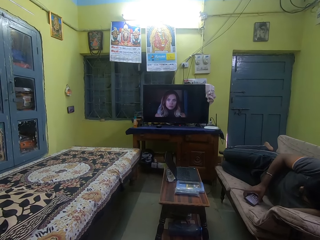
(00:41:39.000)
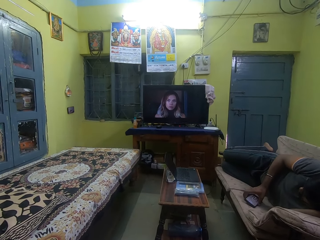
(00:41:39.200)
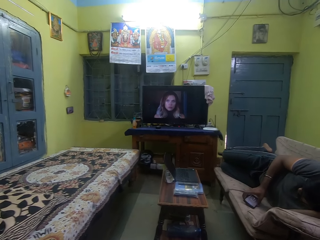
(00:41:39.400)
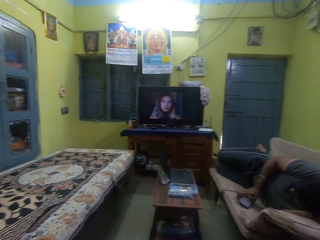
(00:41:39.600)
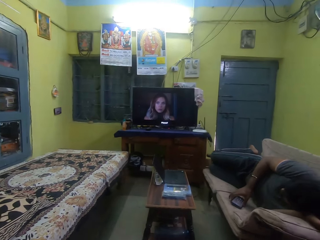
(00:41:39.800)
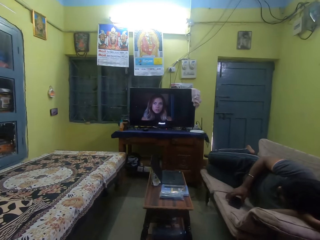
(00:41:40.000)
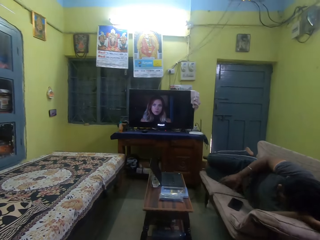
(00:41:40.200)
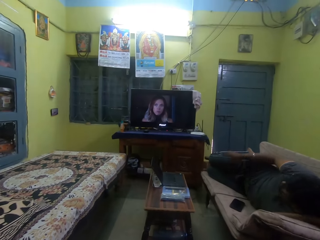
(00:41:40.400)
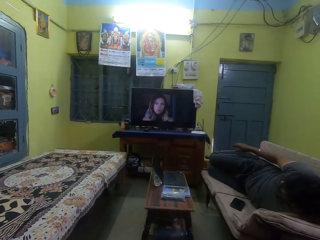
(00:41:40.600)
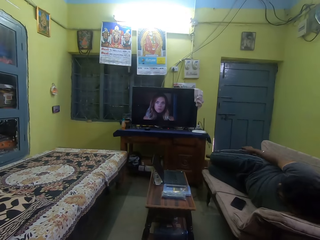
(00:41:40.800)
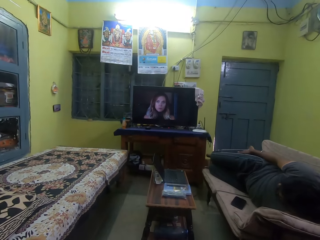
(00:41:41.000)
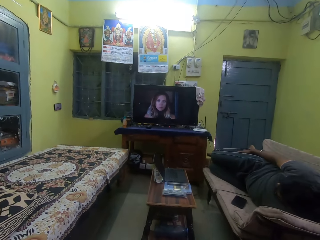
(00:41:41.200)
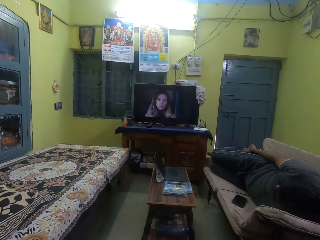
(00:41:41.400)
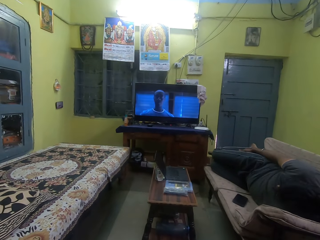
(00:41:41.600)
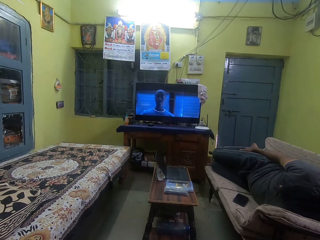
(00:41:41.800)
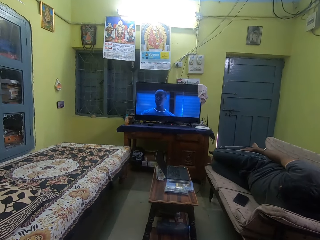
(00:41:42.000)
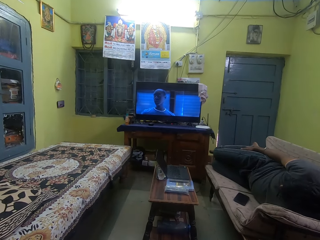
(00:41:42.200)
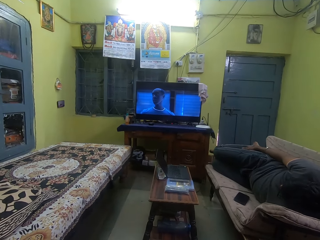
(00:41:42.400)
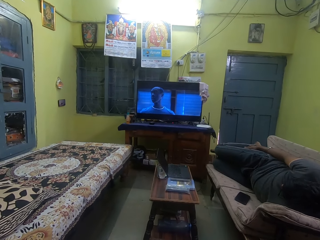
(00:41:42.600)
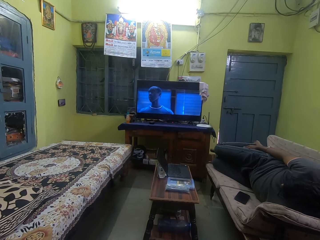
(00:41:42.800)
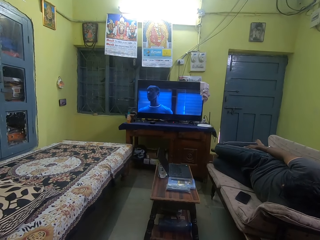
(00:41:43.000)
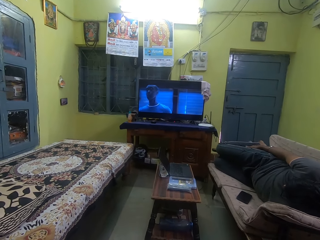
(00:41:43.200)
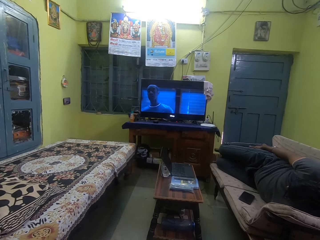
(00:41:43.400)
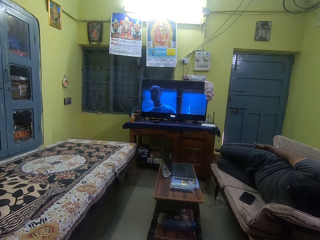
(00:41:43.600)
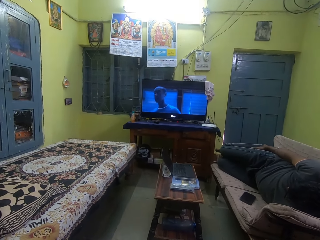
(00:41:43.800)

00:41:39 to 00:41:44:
The man places the phone in his right hand on a sofa.

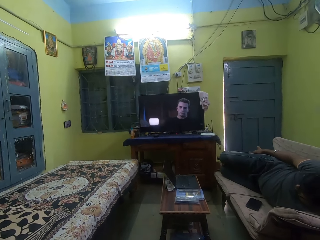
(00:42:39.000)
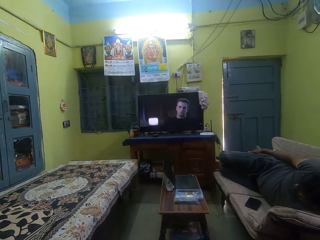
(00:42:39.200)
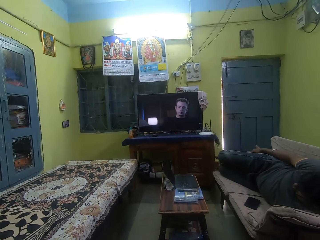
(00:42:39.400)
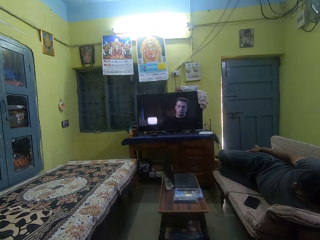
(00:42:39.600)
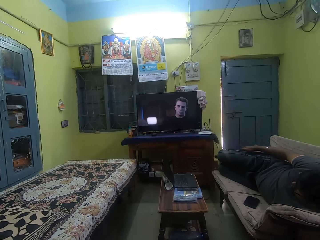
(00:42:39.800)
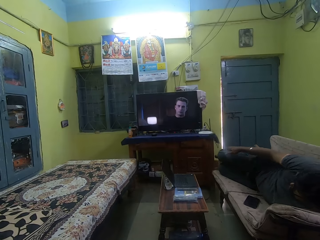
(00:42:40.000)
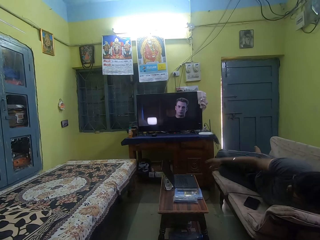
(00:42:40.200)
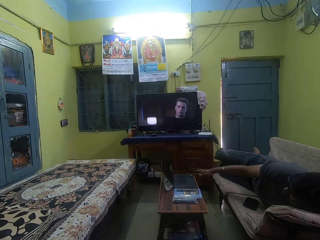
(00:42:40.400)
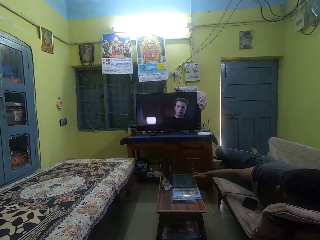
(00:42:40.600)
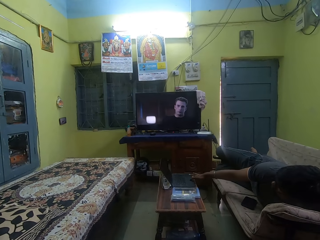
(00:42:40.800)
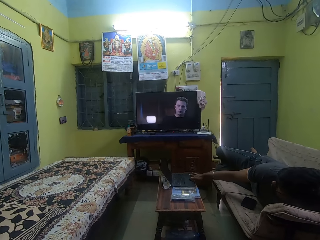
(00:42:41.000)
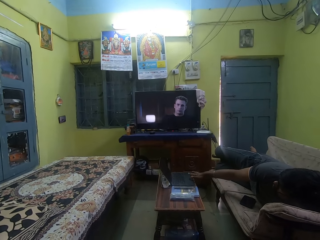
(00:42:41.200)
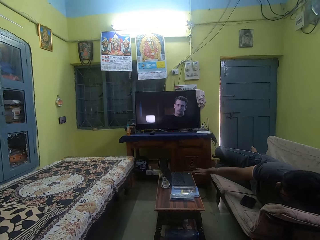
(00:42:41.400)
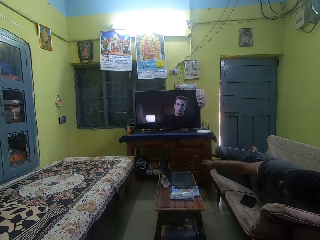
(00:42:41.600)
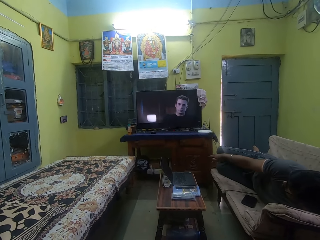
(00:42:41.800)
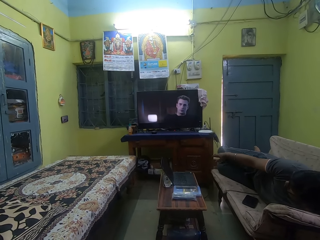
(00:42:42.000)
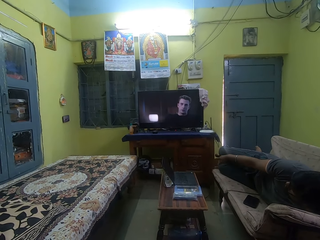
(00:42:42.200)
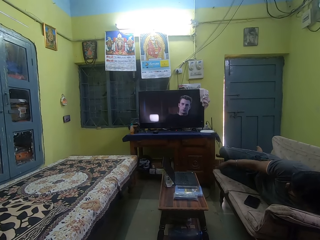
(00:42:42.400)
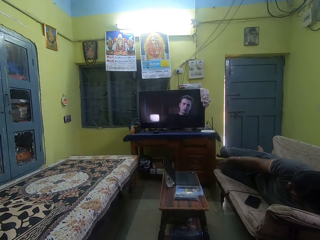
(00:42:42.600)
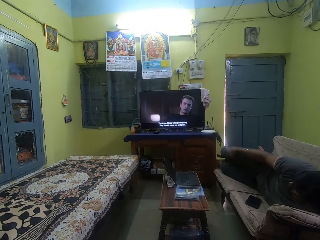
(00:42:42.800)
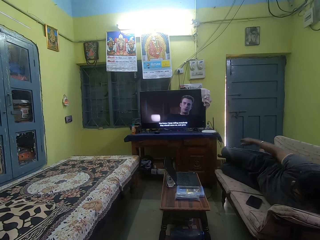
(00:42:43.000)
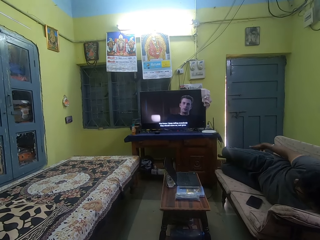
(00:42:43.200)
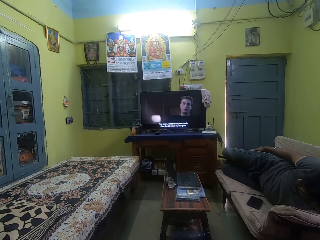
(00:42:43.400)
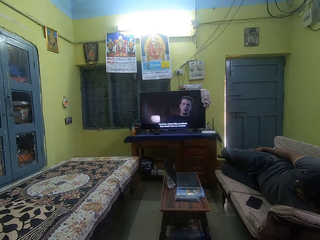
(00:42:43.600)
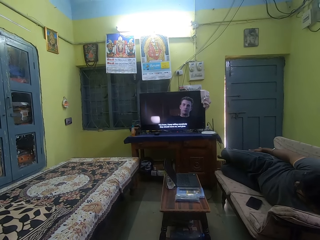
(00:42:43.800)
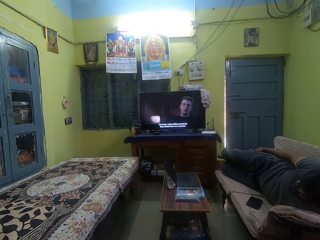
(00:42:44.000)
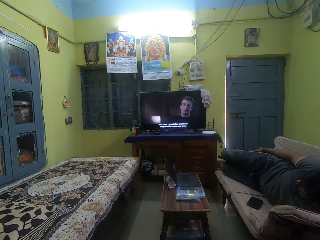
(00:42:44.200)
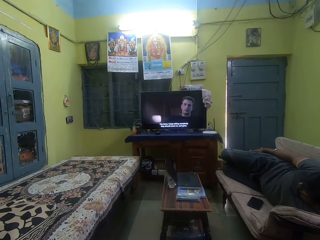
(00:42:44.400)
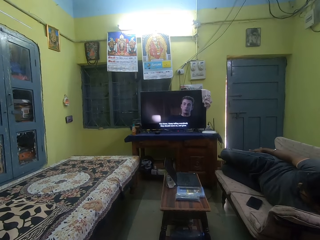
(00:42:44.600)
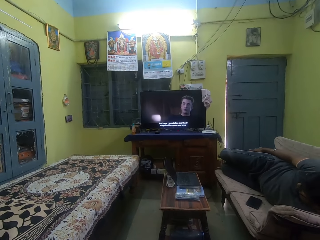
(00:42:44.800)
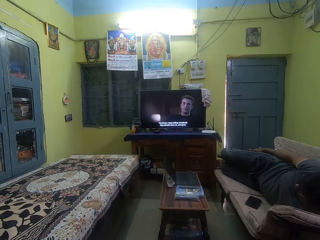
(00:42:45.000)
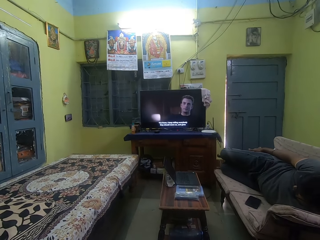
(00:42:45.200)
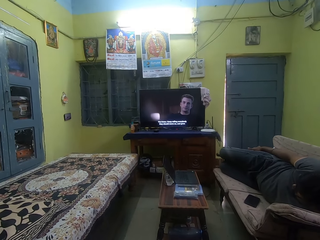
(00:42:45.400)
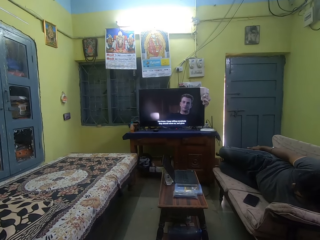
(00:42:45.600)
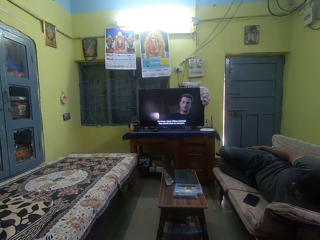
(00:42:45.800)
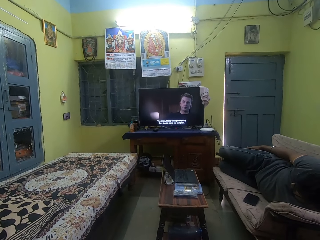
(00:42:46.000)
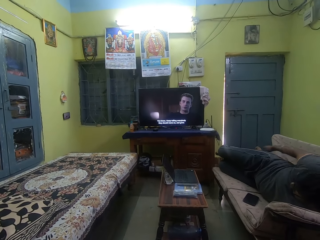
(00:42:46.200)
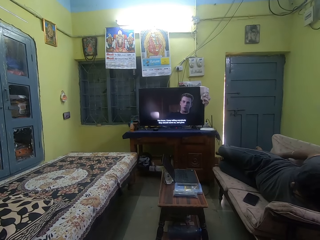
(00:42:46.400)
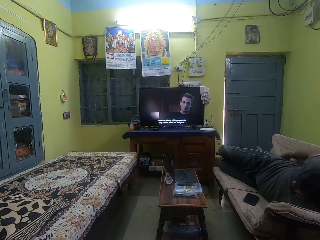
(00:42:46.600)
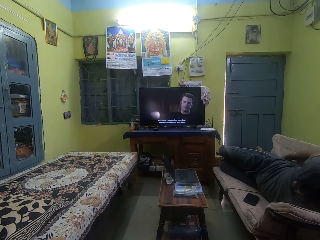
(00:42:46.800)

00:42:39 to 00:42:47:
The man touches a laptop on the table with his right hand.

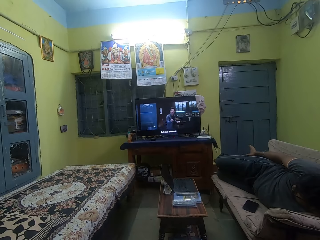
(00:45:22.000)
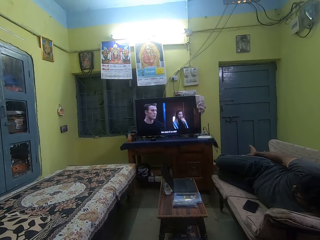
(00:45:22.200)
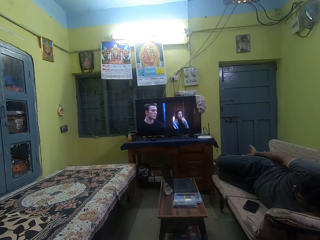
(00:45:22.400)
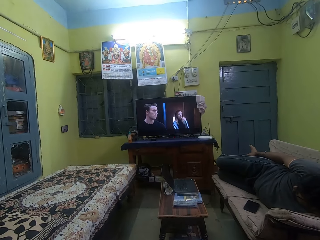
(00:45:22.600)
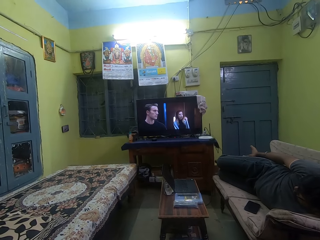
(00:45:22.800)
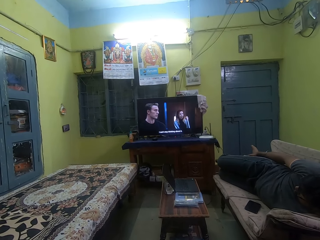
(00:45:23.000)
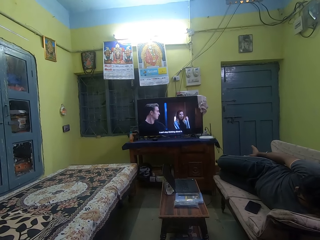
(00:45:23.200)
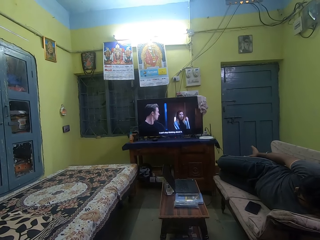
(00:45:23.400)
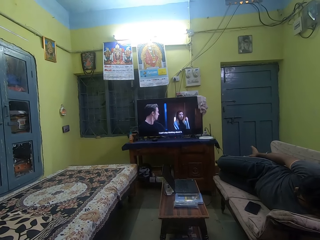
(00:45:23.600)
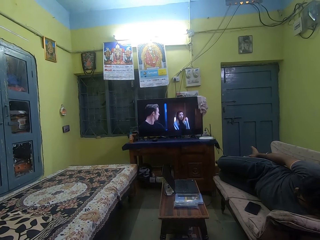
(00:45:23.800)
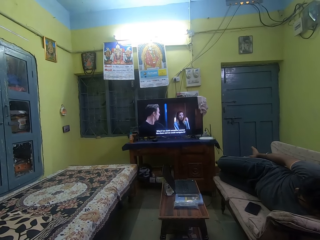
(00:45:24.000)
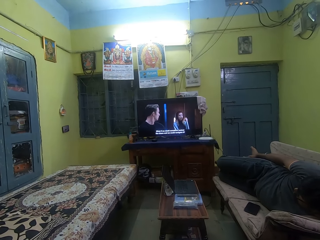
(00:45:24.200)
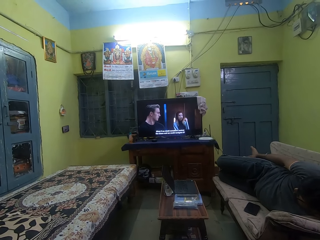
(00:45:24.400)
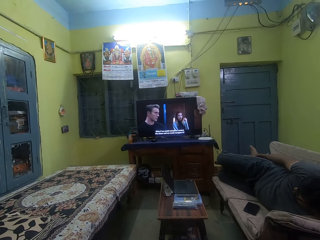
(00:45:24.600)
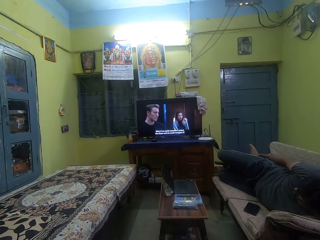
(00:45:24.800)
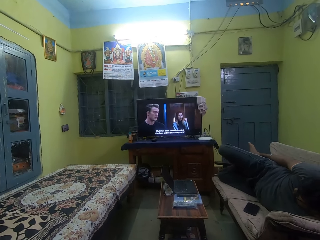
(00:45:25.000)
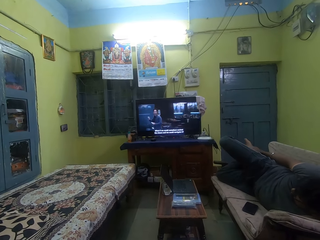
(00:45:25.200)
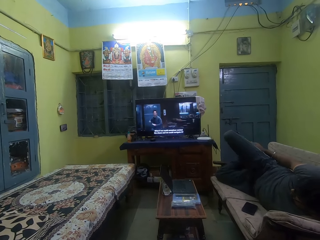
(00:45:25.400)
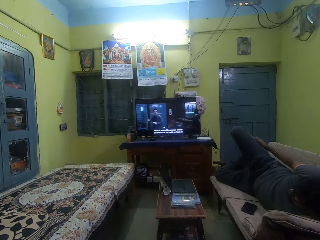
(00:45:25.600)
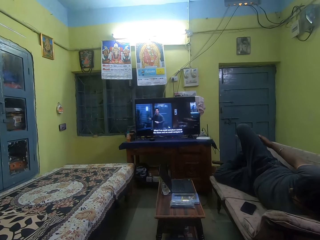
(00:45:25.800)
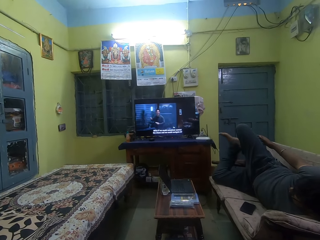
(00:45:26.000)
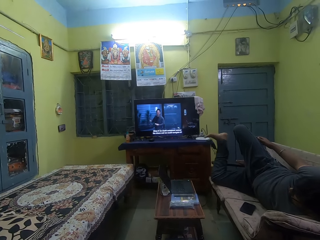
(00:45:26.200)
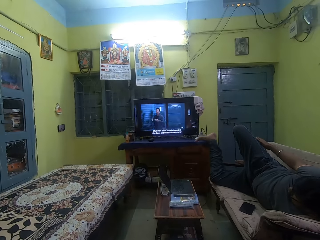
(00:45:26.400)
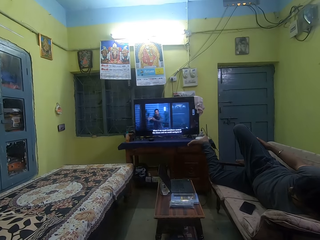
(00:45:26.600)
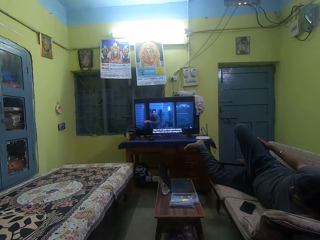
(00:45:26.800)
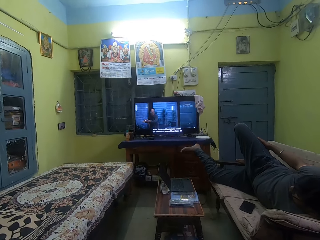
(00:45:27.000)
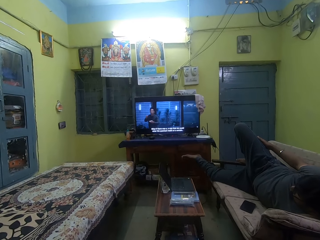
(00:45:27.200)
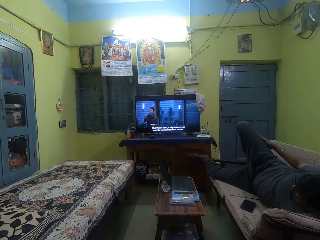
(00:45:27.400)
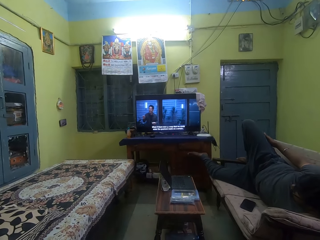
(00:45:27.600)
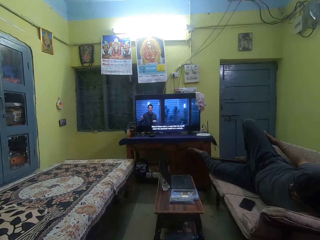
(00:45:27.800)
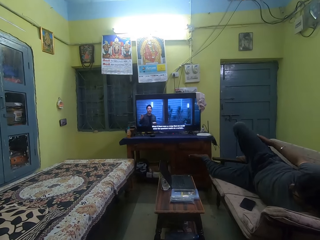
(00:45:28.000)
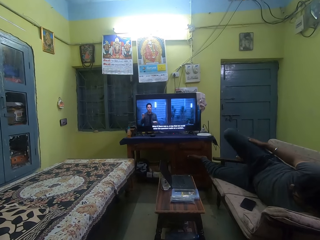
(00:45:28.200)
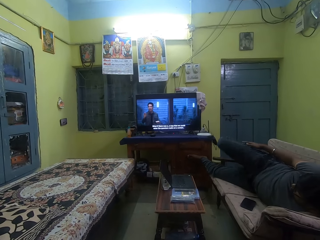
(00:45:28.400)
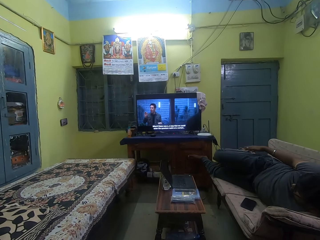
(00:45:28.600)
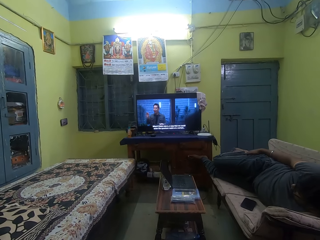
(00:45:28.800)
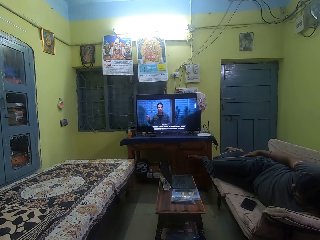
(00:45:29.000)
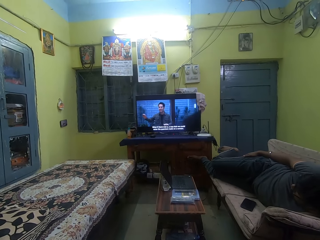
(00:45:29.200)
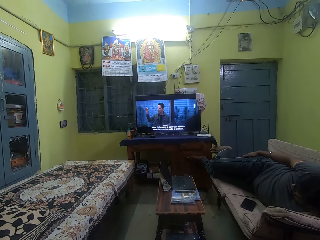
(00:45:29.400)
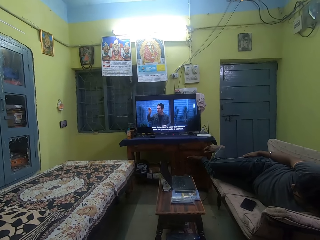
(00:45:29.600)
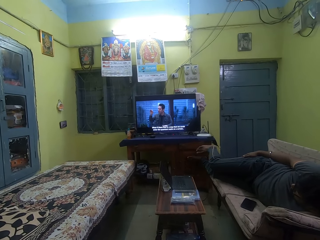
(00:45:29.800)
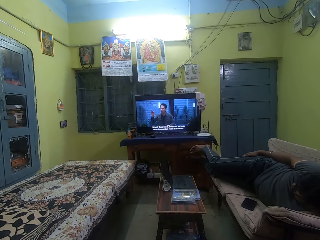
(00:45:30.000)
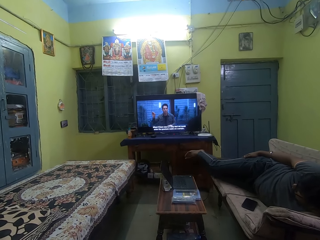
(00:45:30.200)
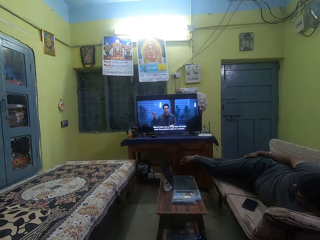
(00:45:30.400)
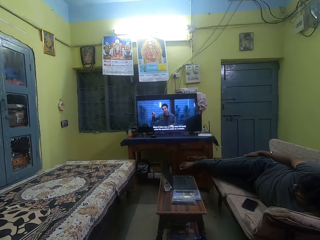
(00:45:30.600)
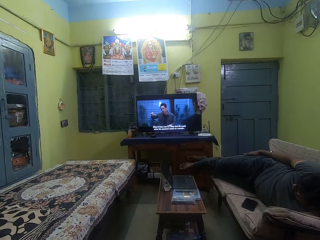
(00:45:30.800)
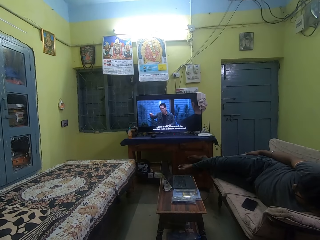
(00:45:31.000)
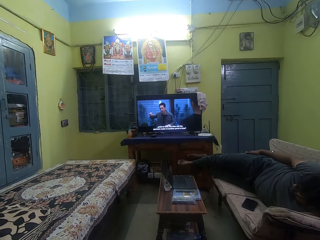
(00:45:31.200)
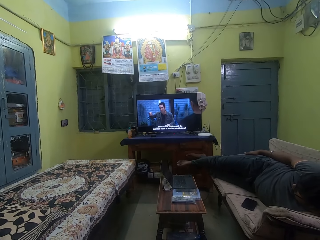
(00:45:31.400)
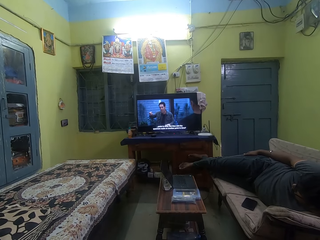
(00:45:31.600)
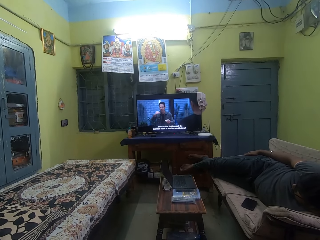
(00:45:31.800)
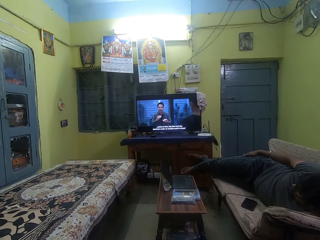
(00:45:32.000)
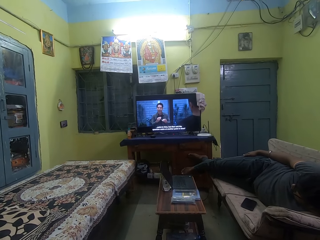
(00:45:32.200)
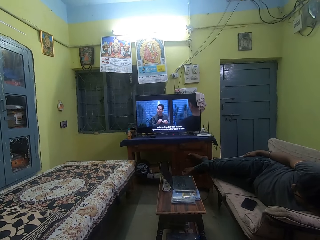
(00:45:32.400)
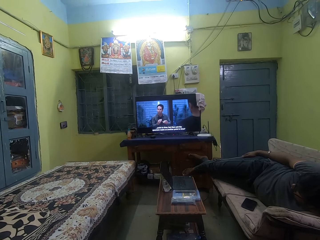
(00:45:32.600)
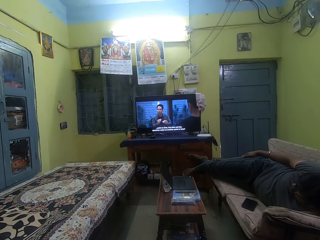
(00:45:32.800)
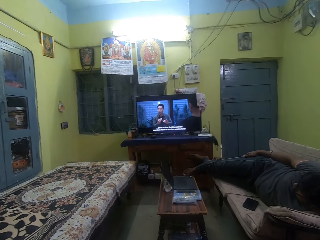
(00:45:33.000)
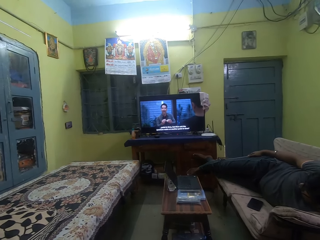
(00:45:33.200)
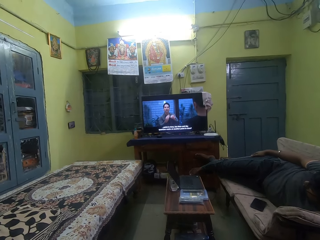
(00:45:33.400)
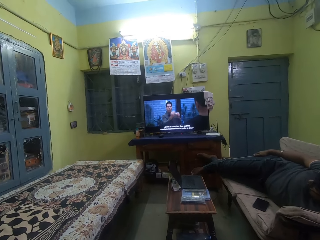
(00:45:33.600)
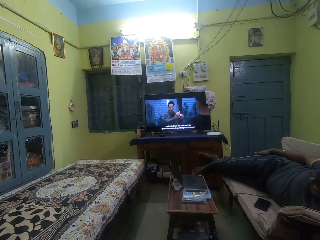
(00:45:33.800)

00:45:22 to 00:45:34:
The camera wearer watches television. A man stretches his legs on a couch.
